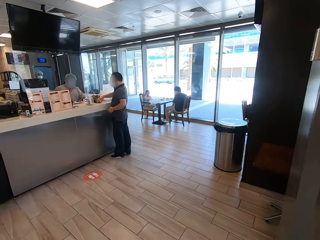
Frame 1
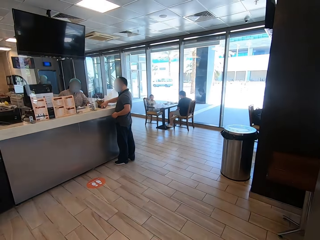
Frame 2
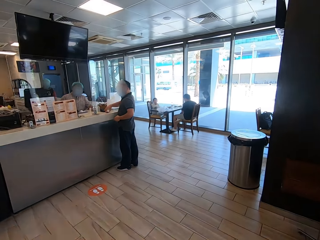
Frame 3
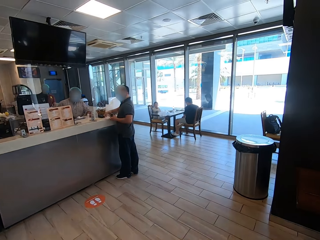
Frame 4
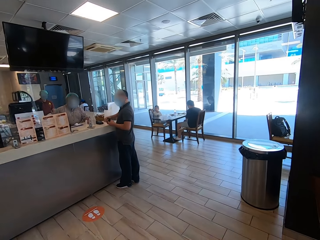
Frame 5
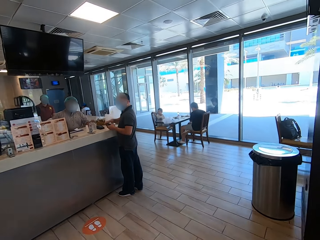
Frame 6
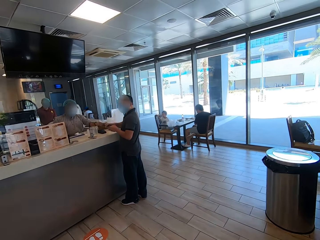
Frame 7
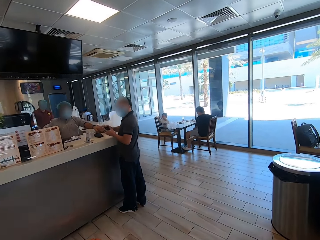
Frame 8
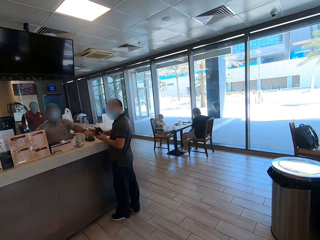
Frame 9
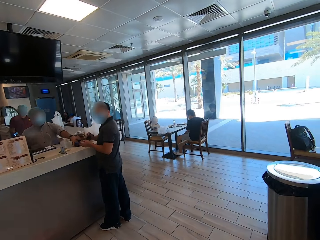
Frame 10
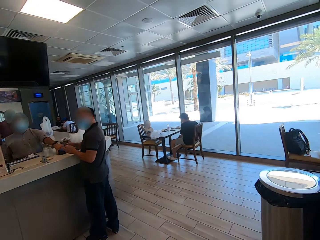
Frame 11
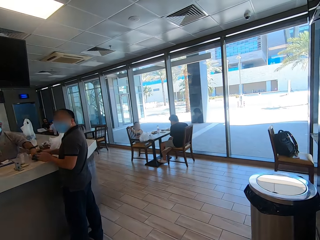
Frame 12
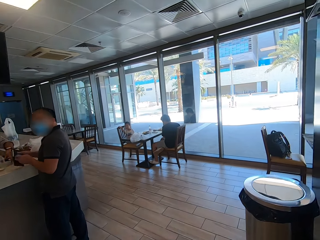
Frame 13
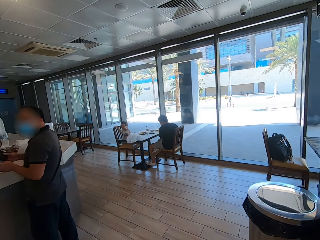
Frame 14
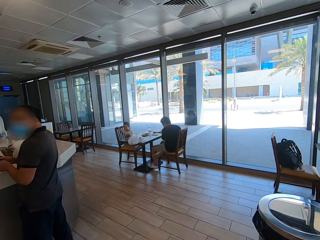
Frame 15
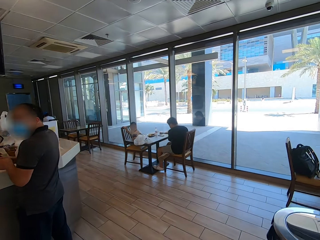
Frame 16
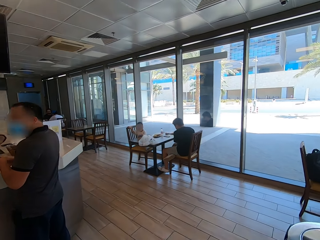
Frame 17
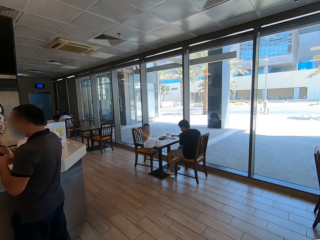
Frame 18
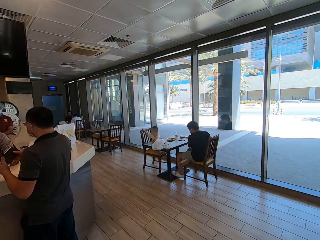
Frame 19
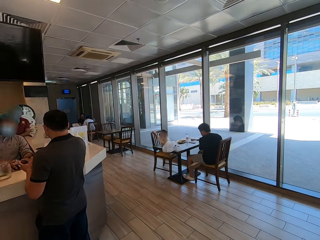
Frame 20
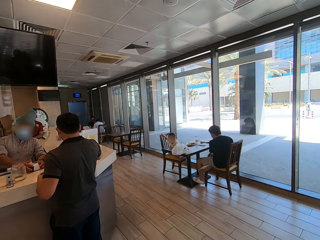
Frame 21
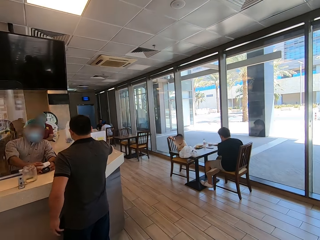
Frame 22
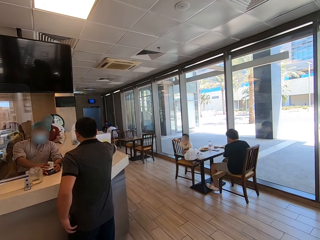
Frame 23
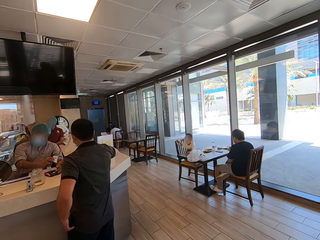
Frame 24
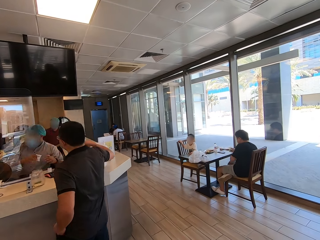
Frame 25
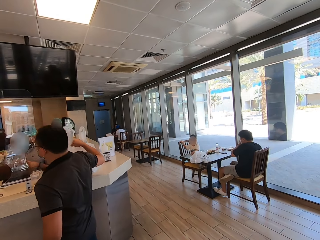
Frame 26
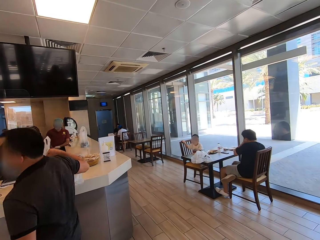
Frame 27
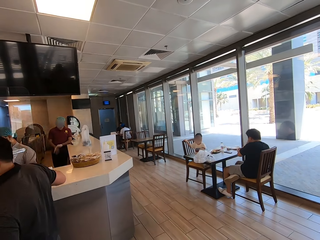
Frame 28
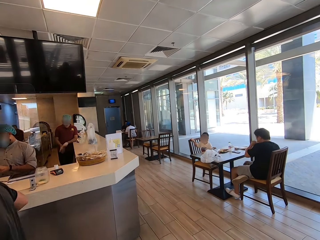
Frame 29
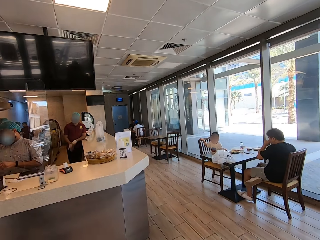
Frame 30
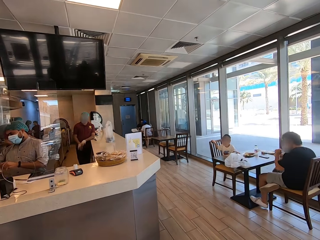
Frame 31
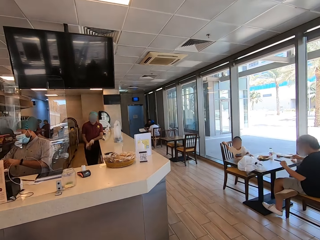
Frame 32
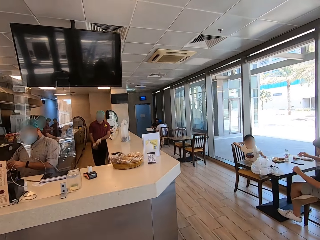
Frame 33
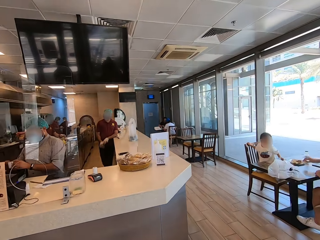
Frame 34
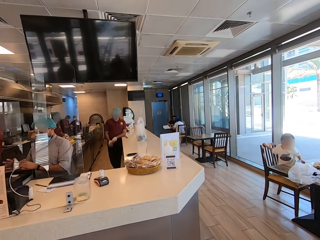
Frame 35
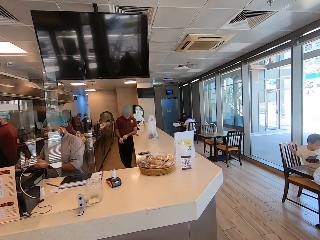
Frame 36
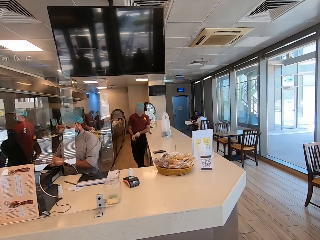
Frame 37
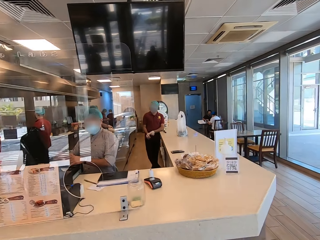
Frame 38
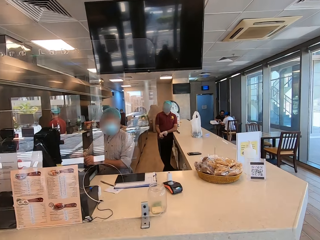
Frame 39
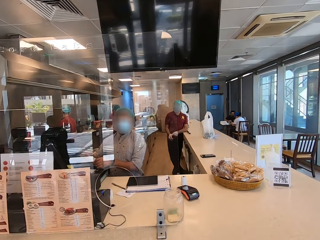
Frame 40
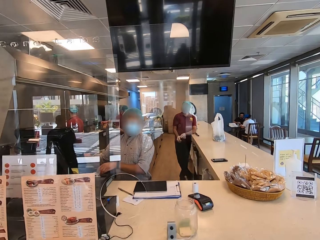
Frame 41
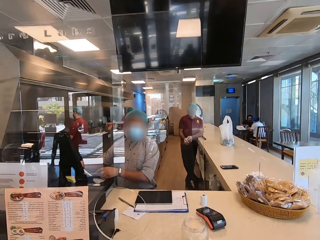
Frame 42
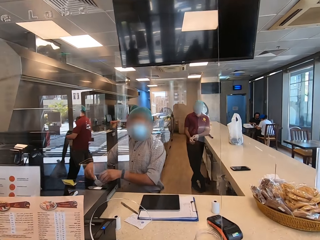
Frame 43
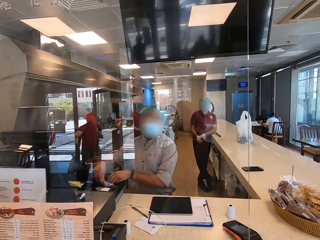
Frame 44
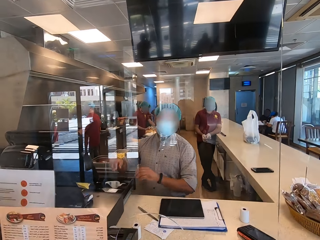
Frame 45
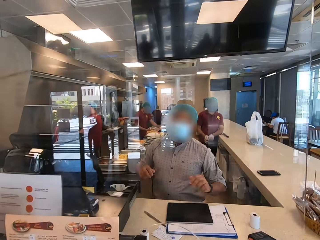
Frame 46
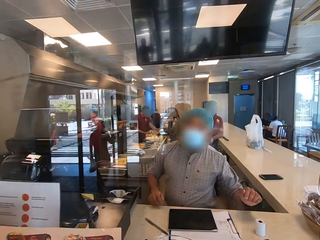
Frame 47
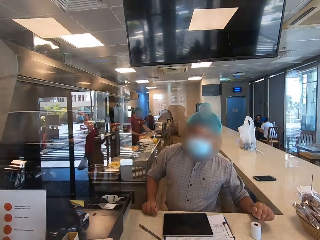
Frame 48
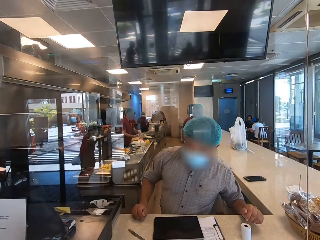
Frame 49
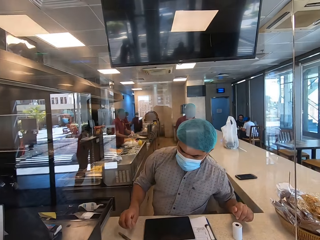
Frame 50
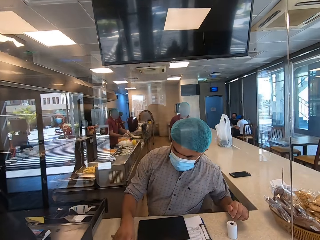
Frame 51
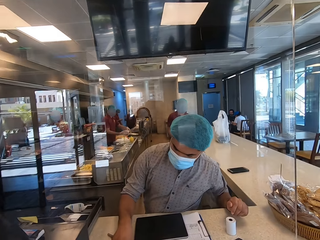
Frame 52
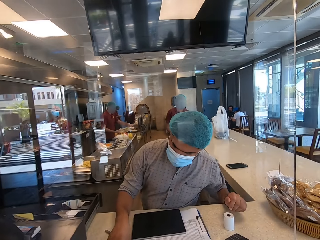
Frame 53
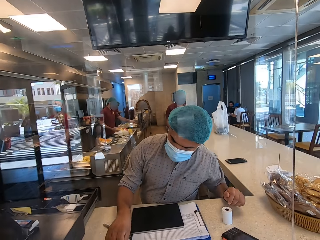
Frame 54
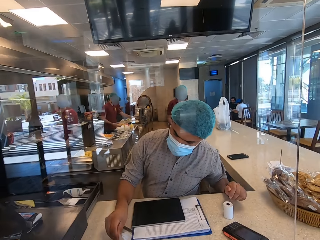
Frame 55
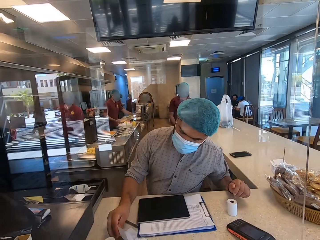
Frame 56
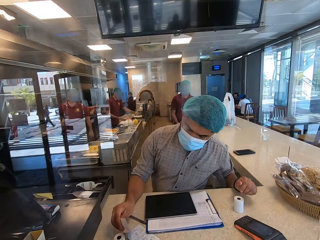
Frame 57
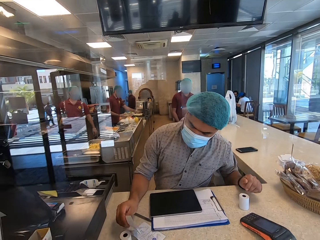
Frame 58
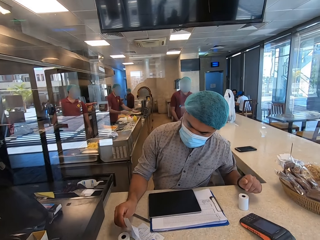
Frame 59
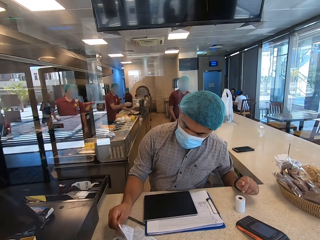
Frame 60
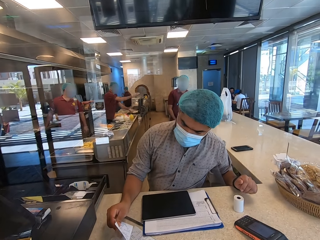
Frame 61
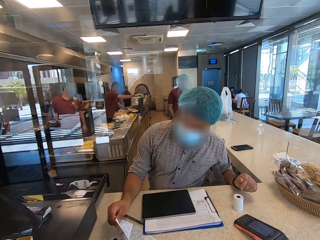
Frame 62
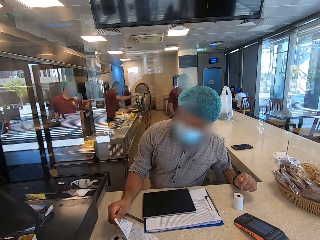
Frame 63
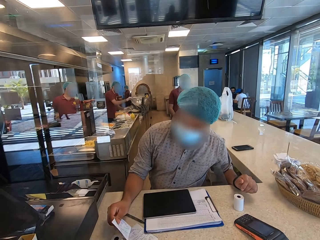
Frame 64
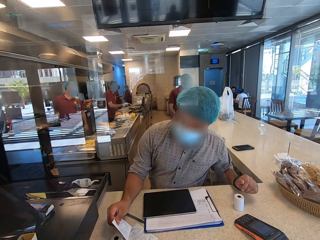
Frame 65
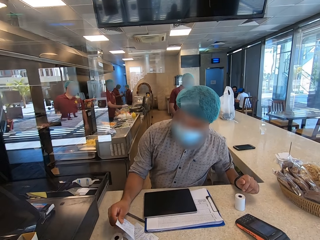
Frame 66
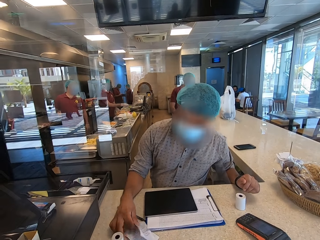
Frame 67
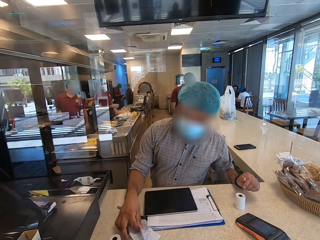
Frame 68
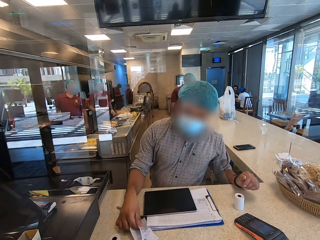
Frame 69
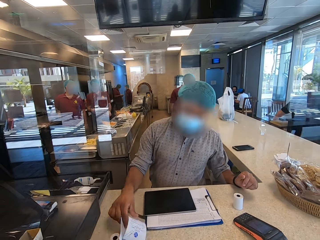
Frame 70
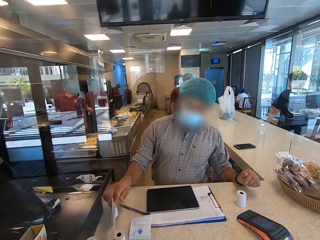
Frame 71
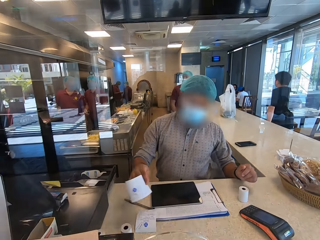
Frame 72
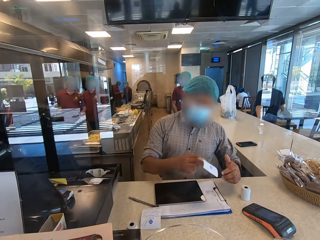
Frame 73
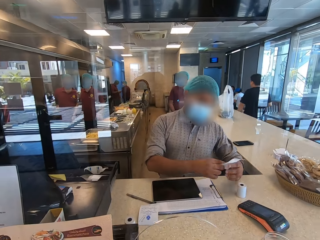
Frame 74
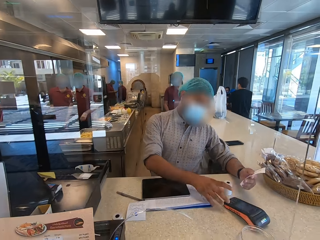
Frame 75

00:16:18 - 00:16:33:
The camera wearer walks around a restaurant. They look around the restaurant. They interact with a man. The man picks up a receipt from the counter.

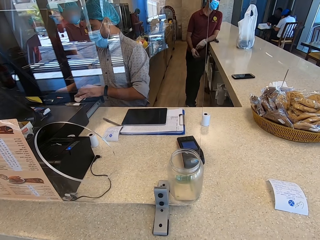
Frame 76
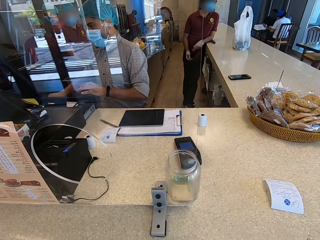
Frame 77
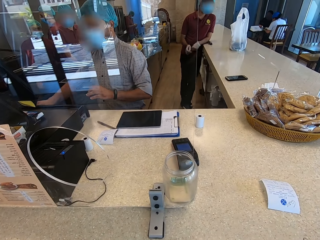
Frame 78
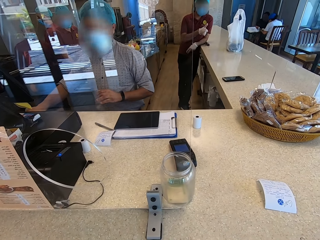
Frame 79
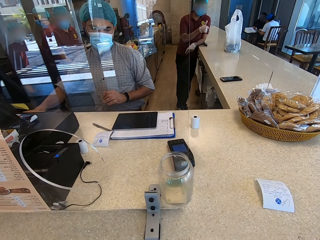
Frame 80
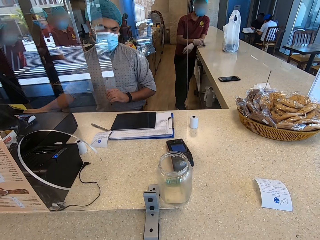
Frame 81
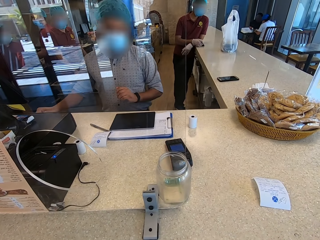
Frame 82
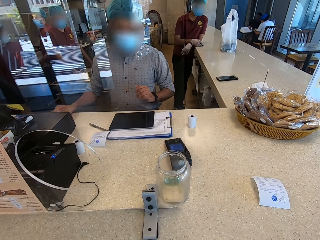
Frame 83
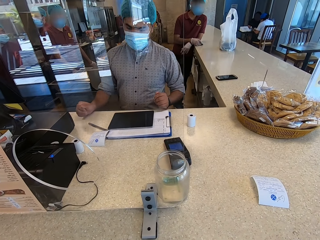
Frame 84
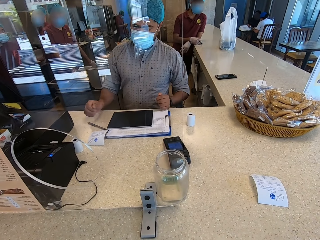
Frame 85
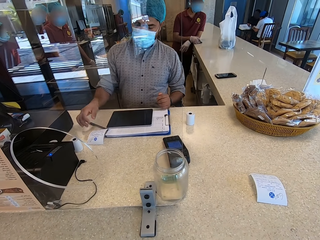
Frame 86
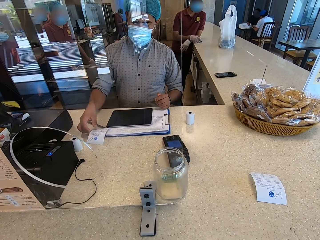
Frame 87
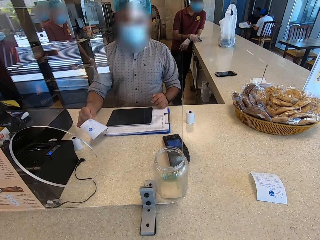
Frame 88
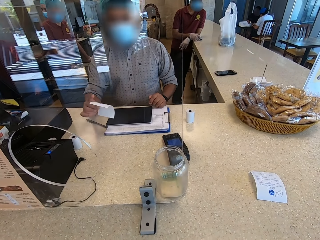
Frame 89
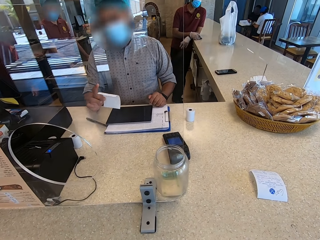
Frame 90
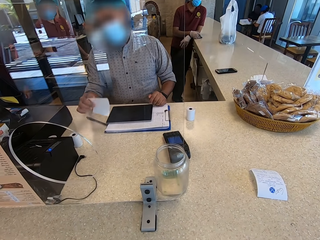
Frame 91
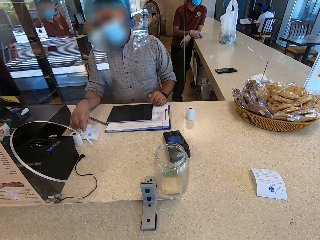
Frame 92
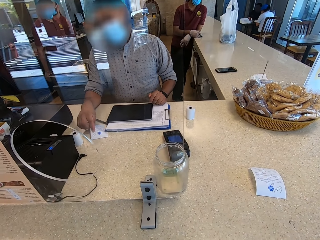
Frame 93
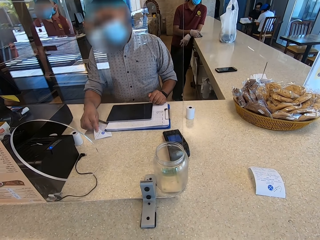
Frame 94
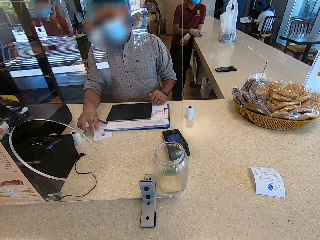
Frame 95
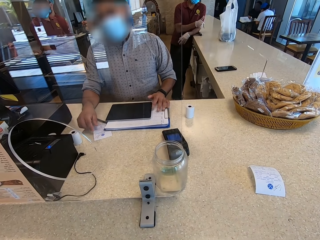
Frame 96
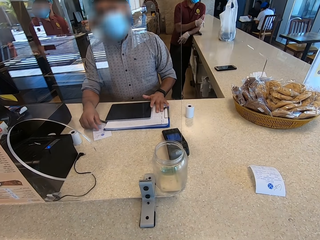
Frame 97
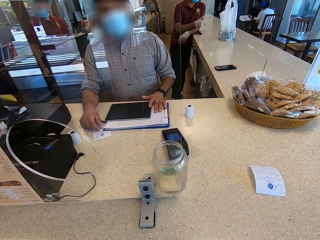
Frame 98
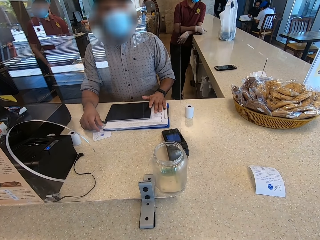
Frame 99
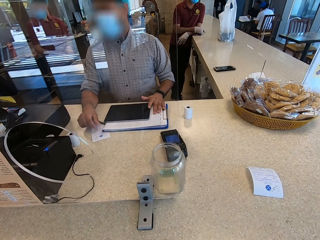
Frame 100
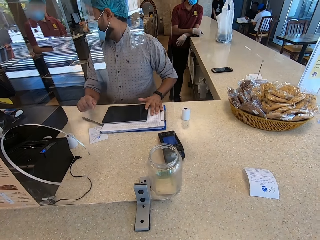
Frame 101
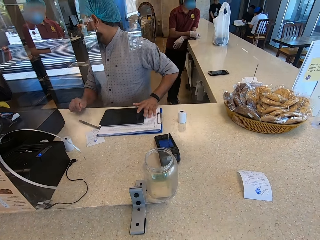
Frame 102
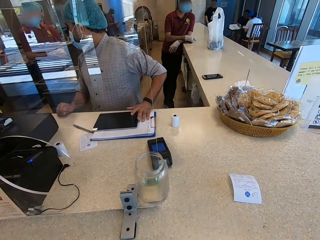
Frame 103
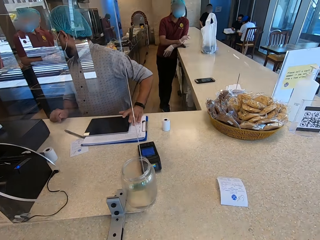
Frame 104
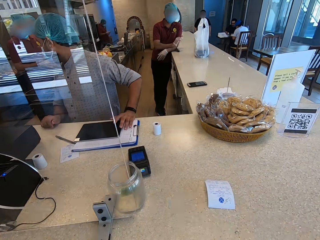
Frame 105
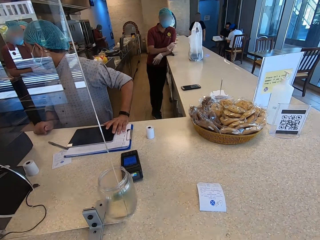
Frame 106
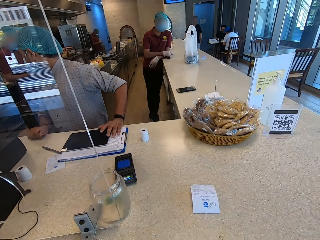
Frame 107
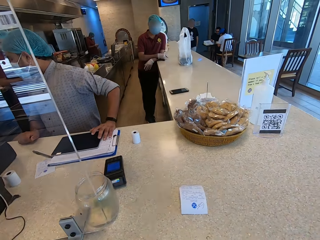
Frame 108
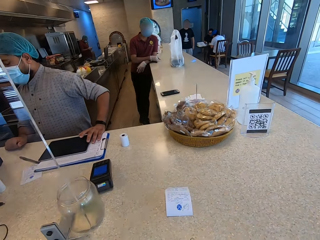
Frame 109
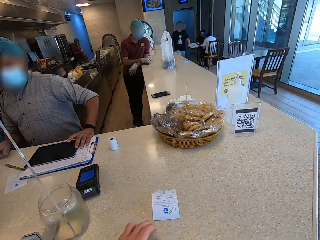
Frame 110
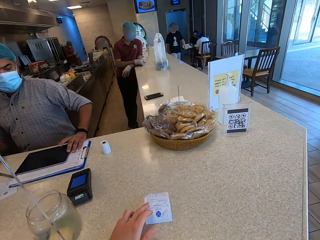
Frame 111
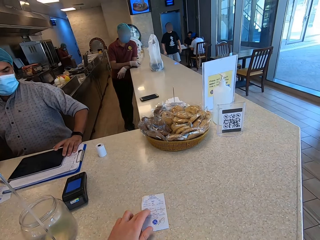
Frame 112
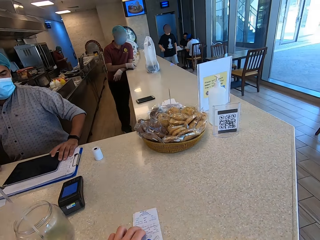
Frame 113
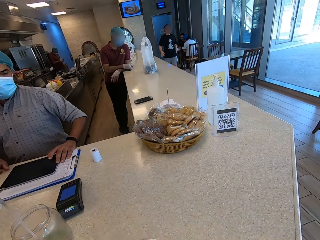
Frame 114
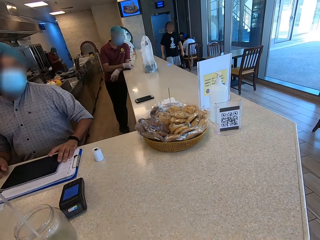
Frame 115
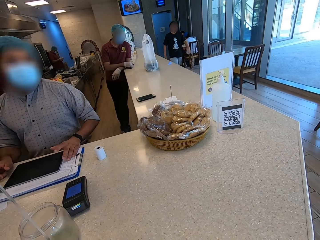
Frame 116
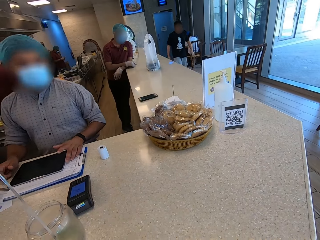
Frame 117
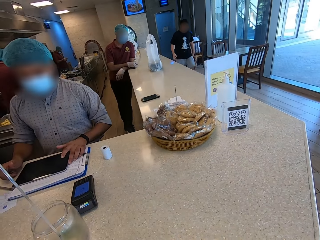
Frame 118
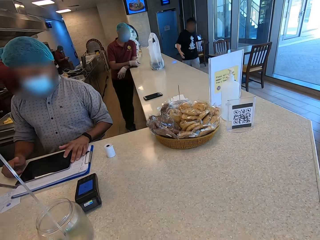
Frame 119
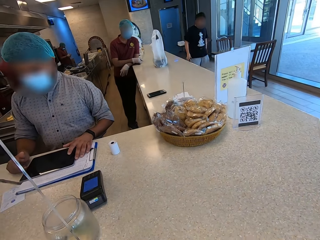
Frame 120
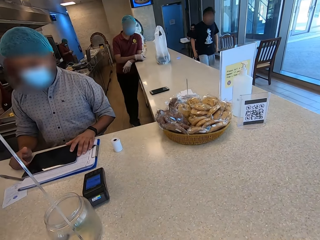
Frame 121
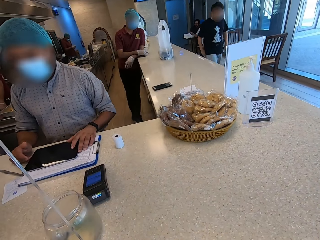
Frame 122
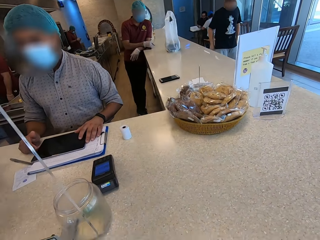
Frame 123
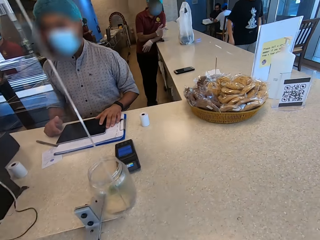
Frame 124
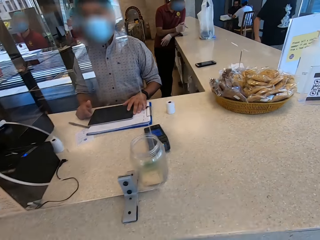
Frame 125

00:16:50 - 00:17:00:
A man puts a receipt in a drawer and closes the drawer. The man picks up the receipt from the counter. The man places the receipt down. The man looks around a restaurant. The camera wearer picks up the receipt from the counter.
